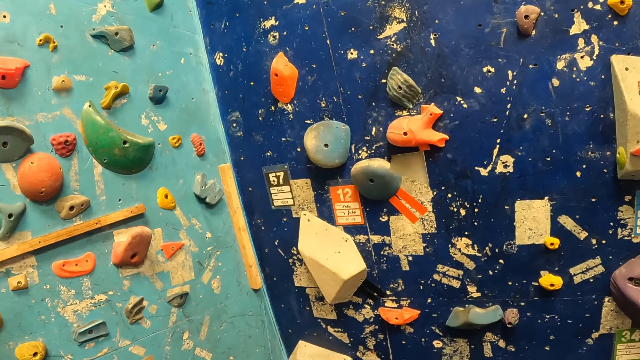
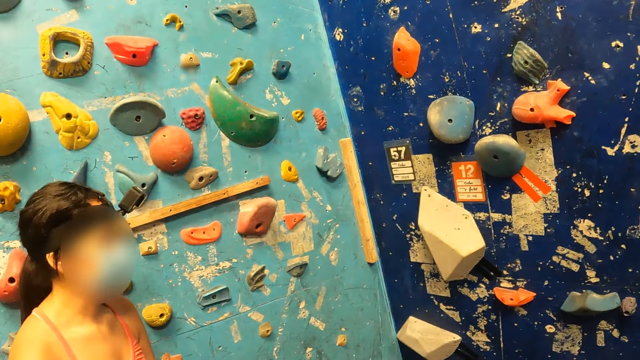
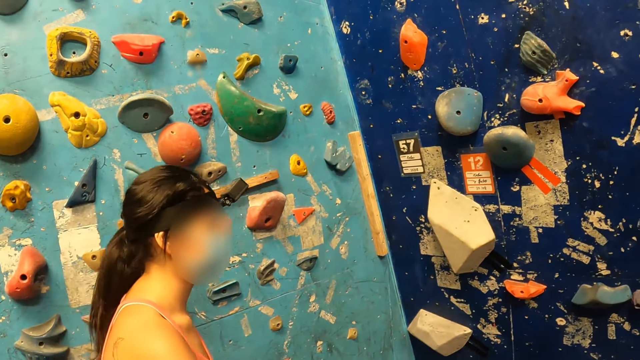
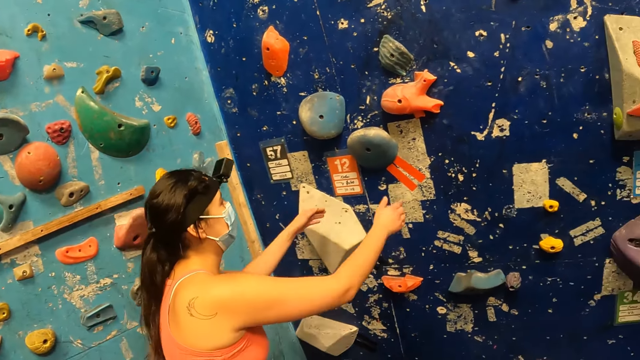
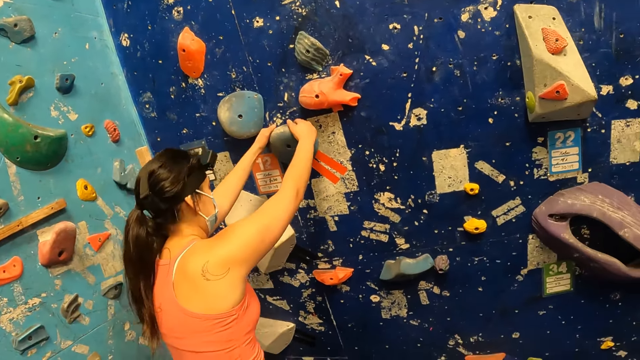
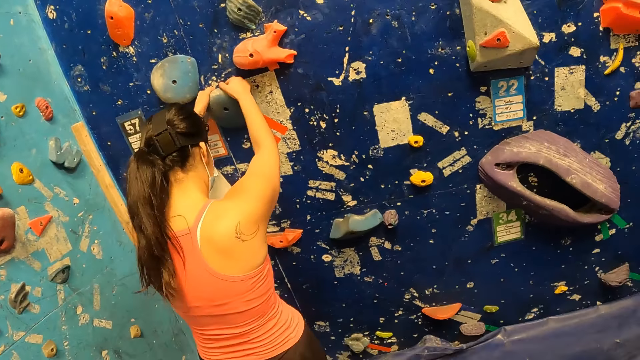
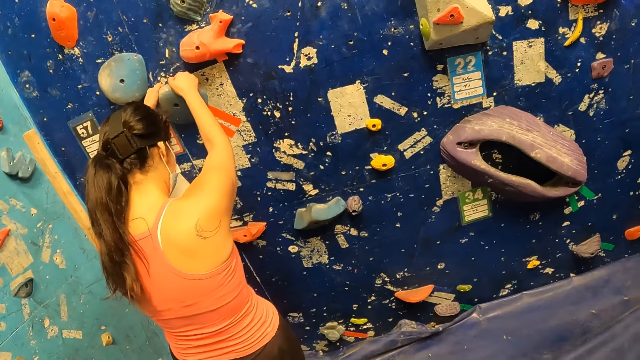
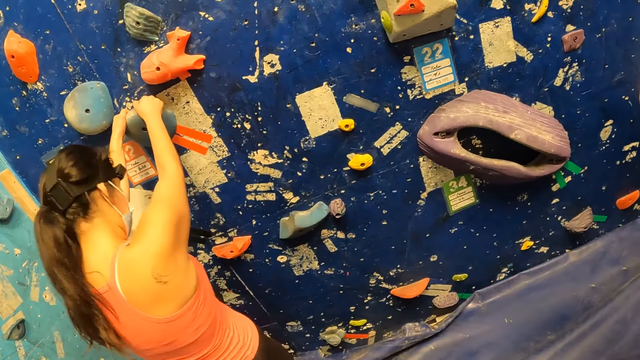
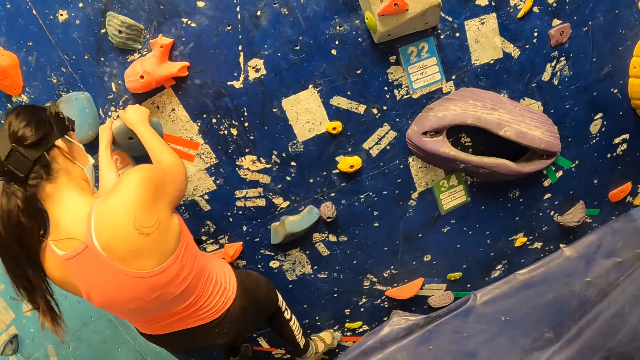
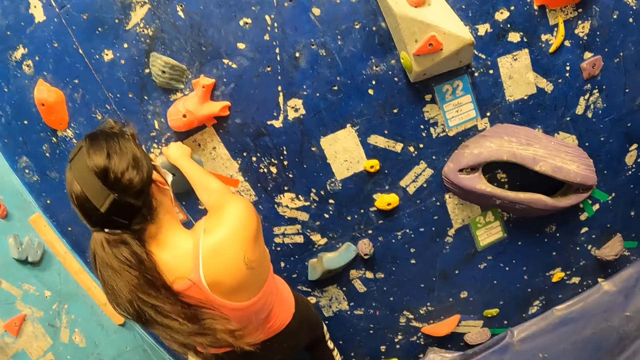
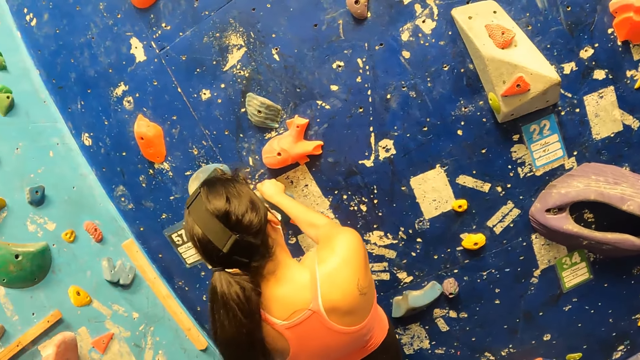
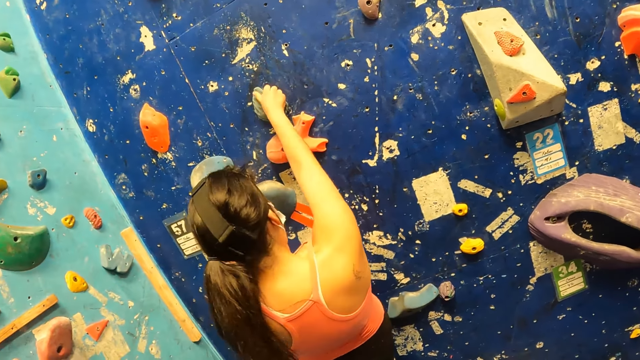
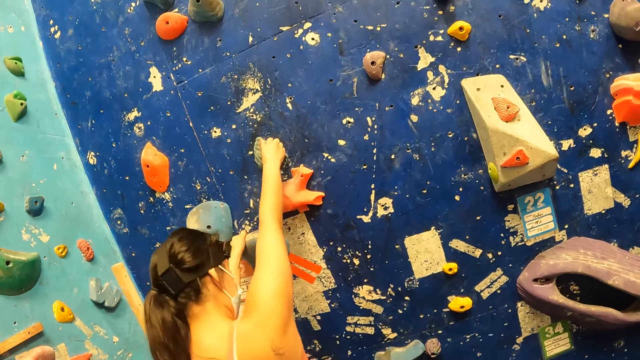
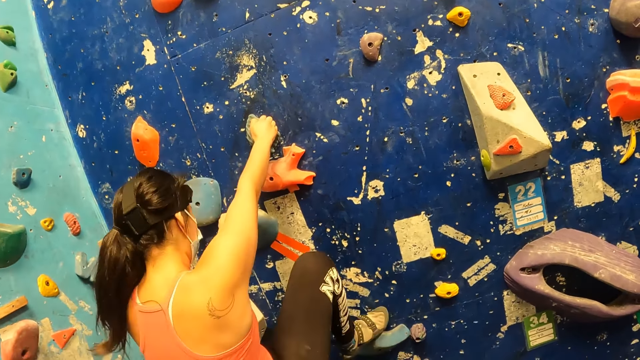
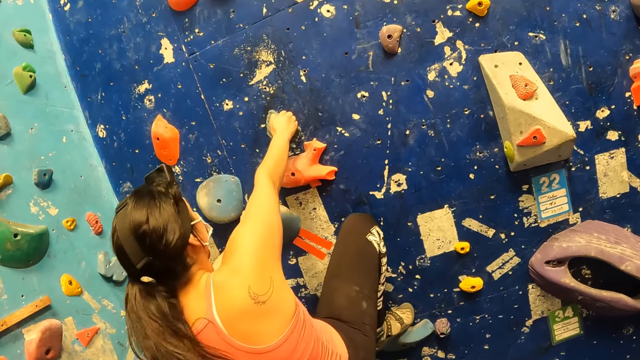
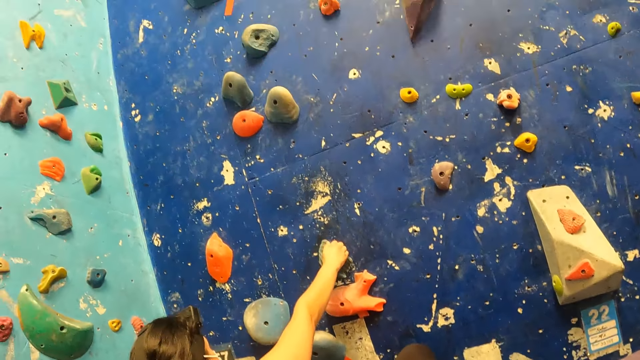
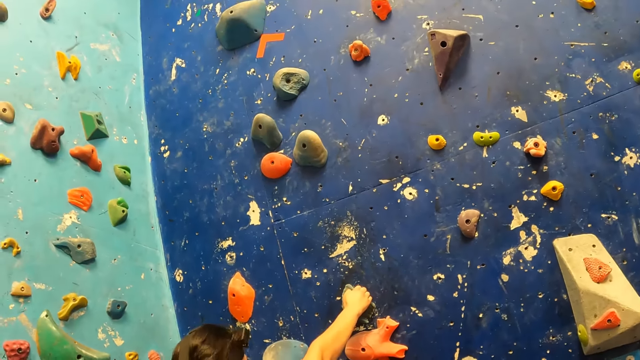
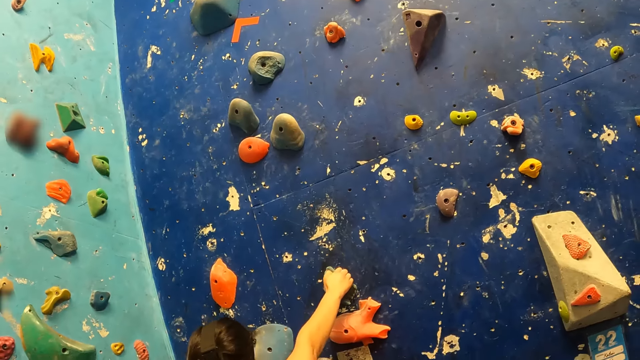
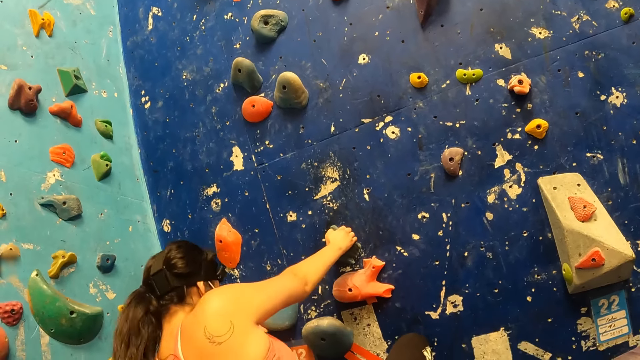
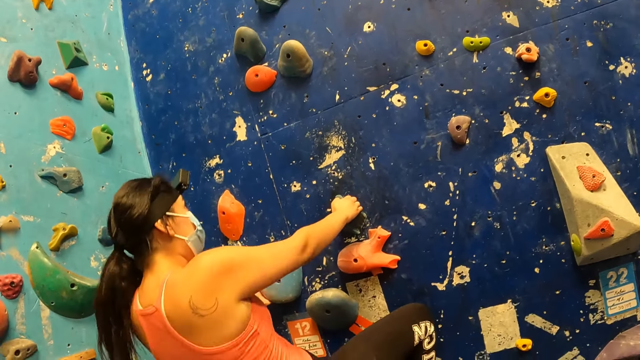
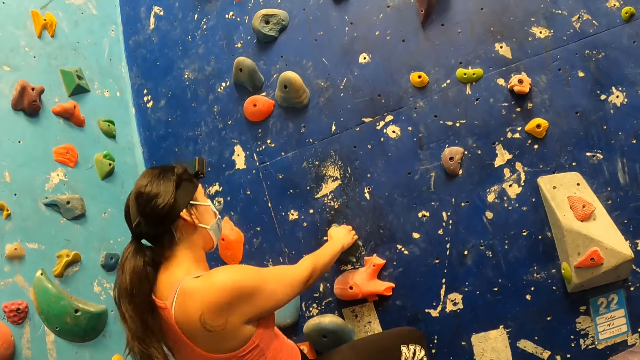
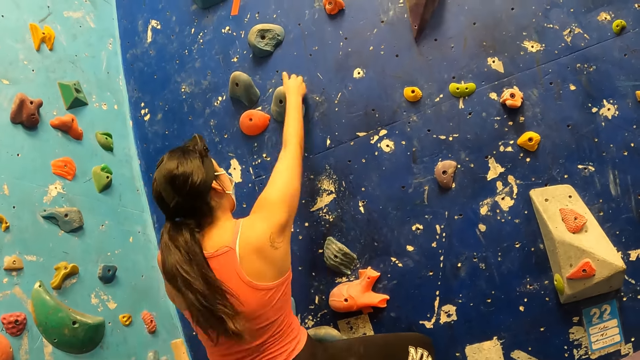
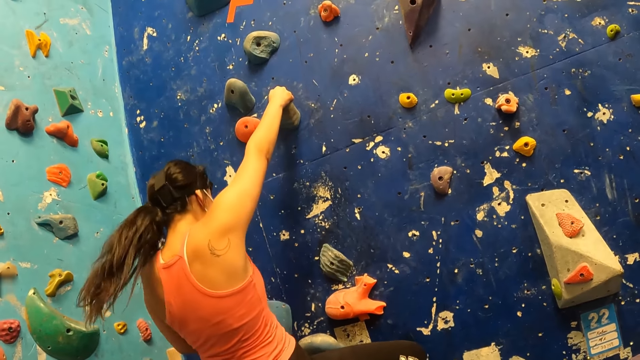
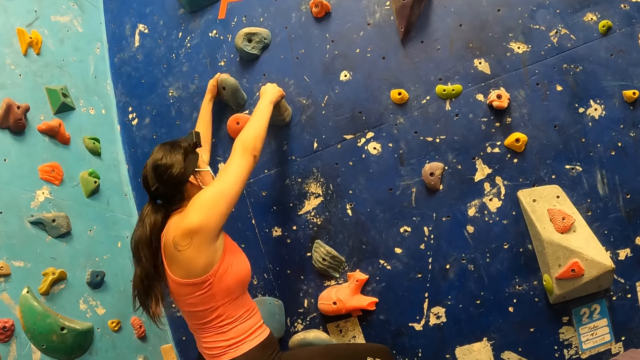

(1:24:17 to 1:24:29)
The woman climbs the deep blue background rock with her hands and legs.

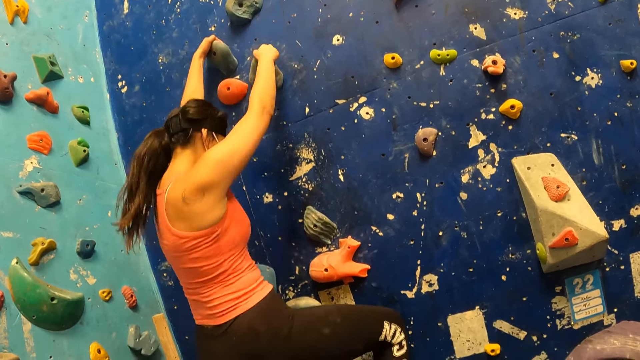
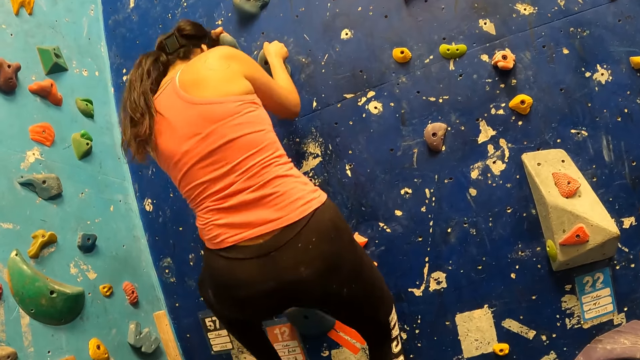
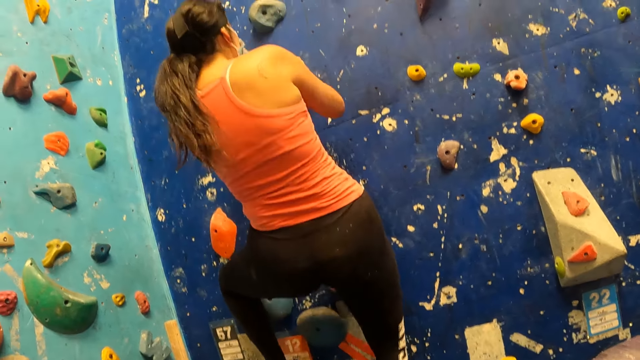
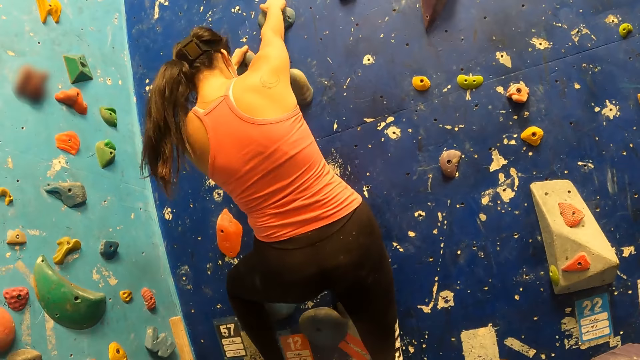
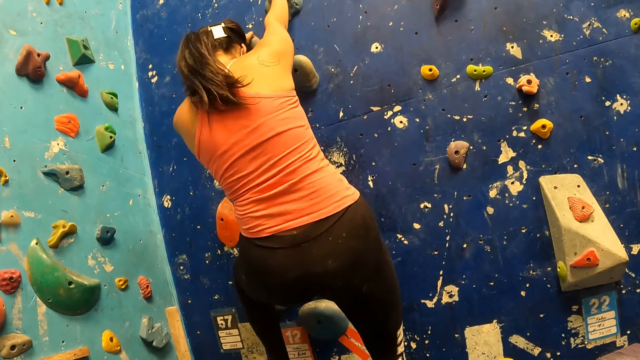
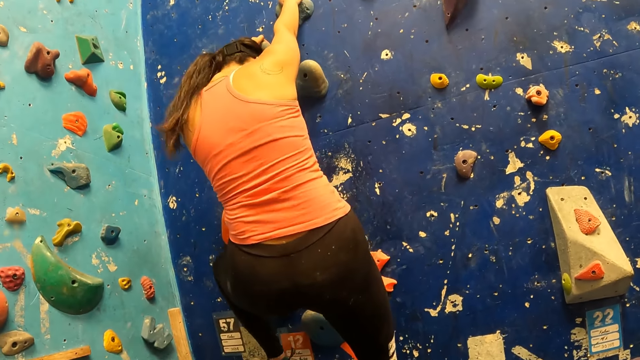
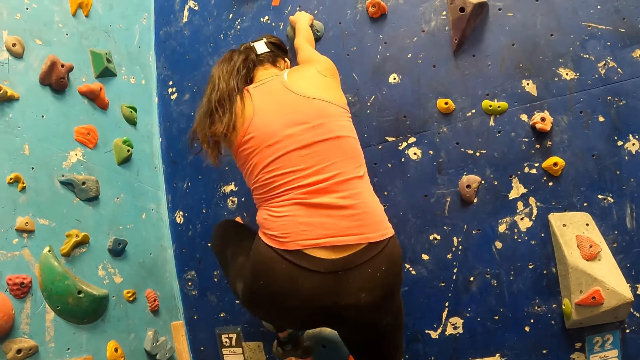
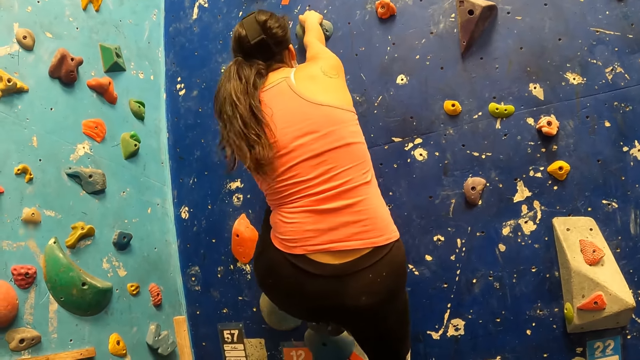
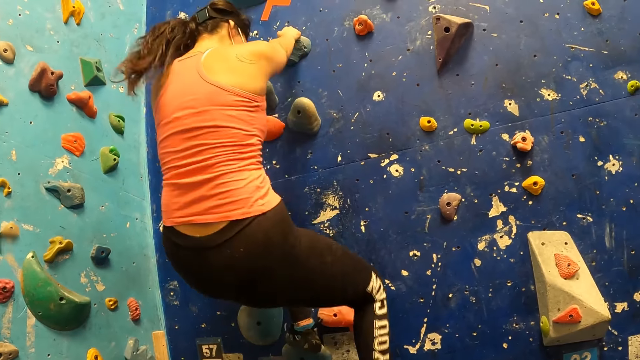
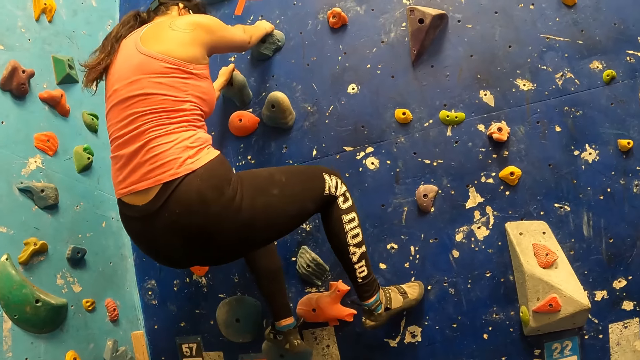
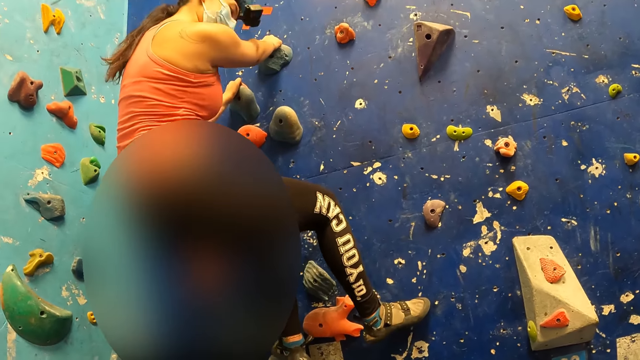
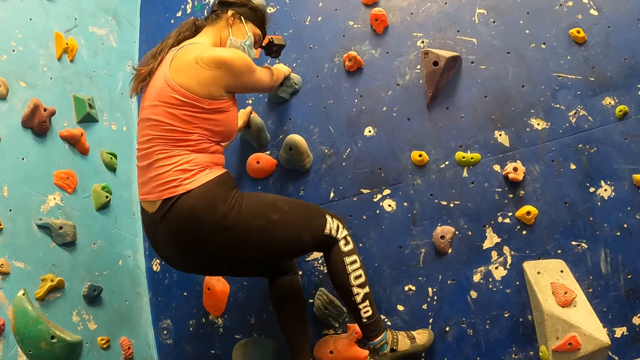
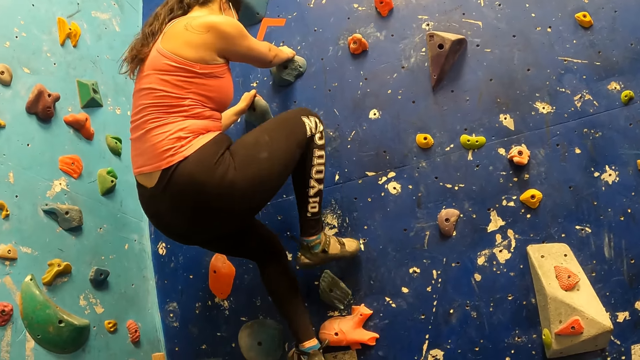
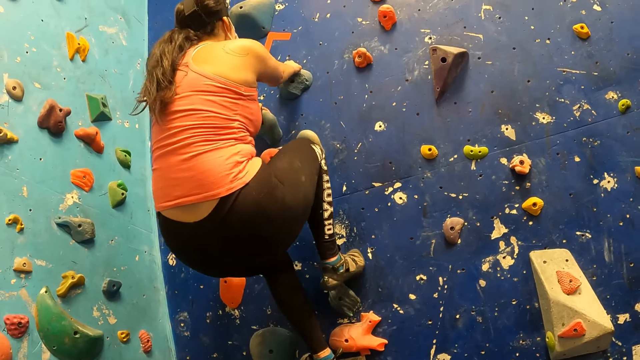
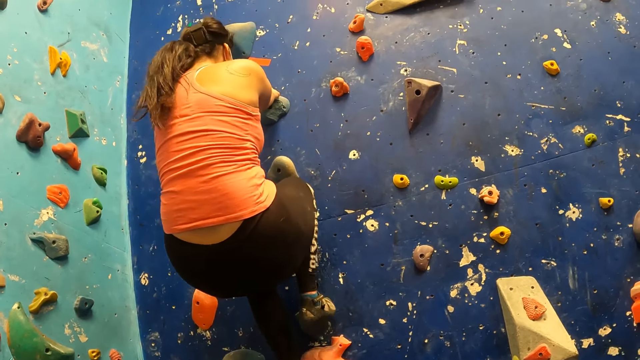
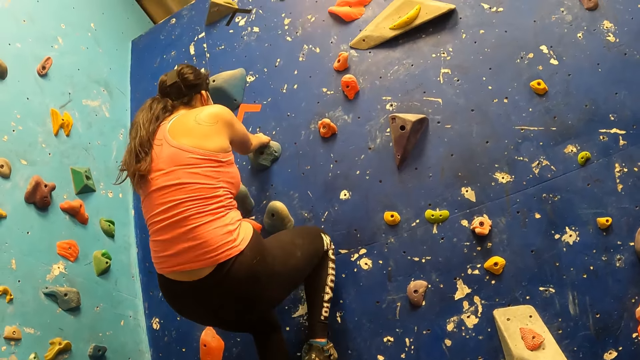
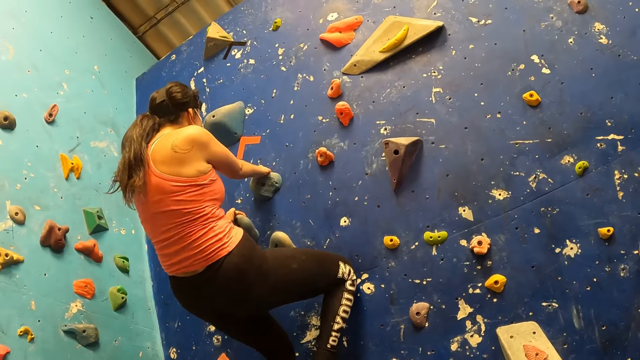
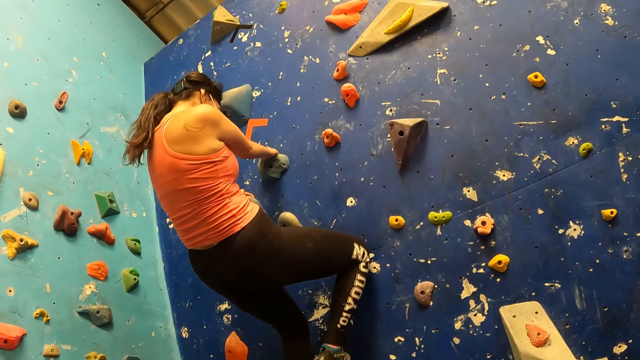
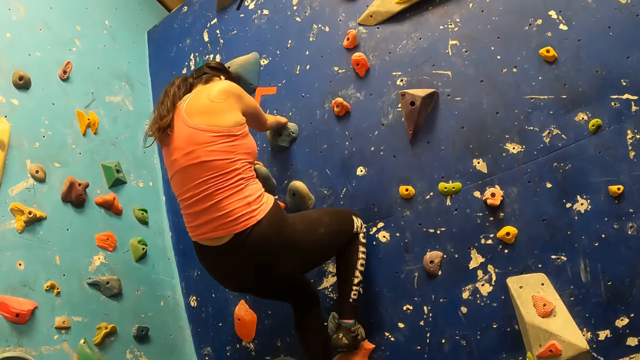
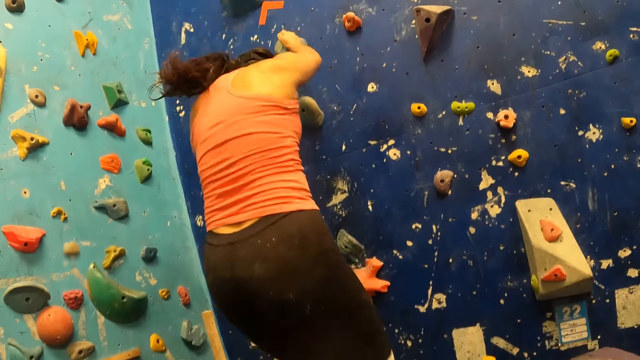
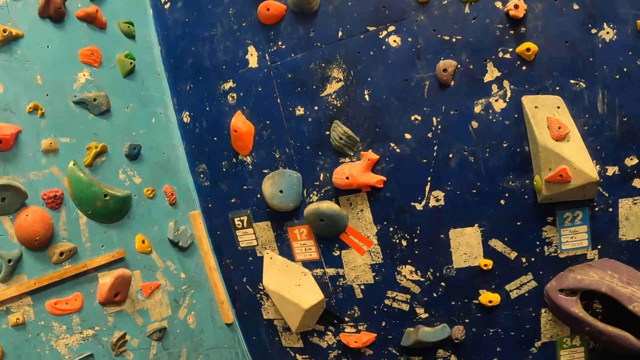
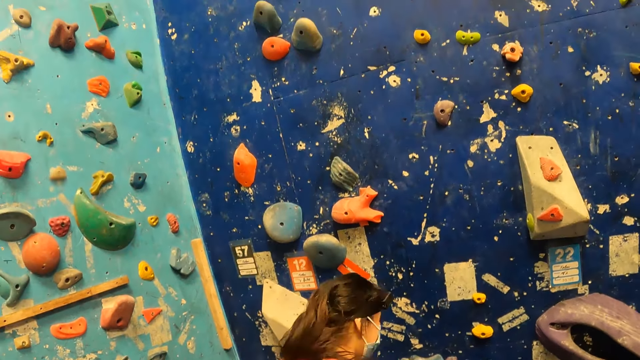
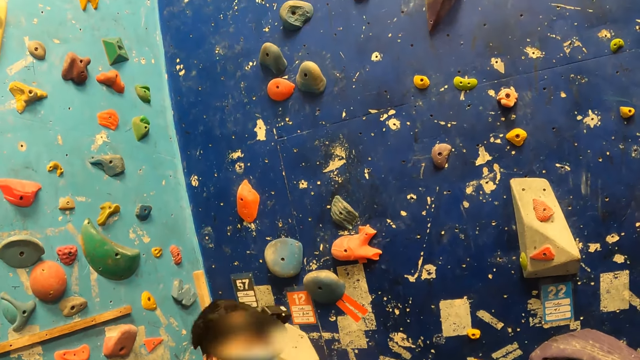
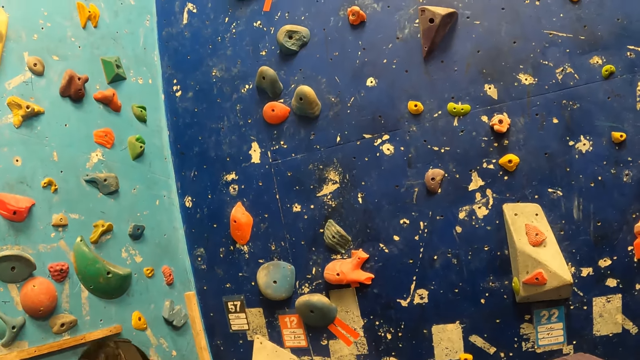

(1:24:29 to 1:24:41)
The woman jumps down from the rock.
